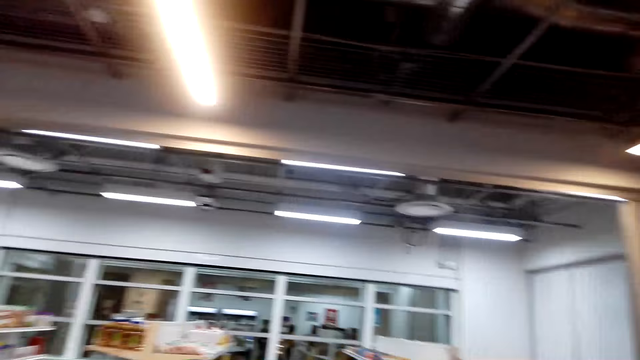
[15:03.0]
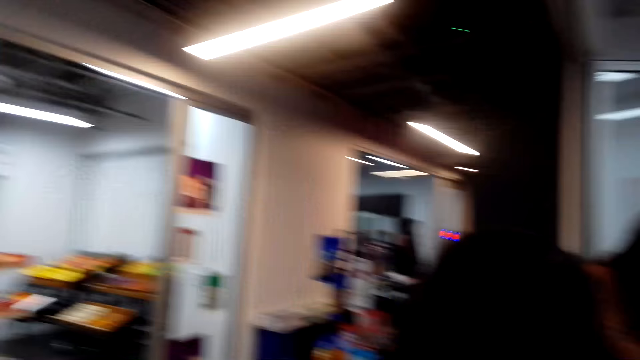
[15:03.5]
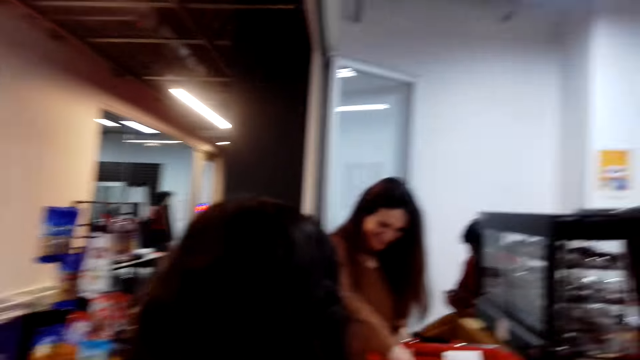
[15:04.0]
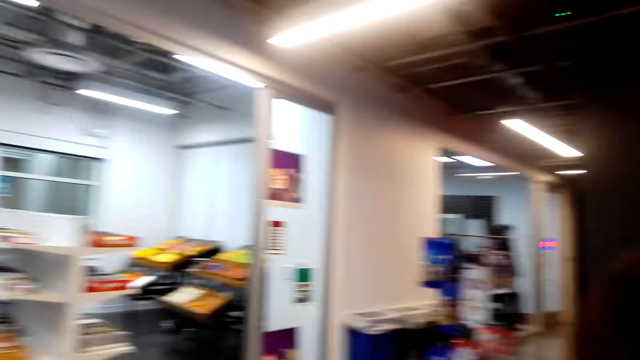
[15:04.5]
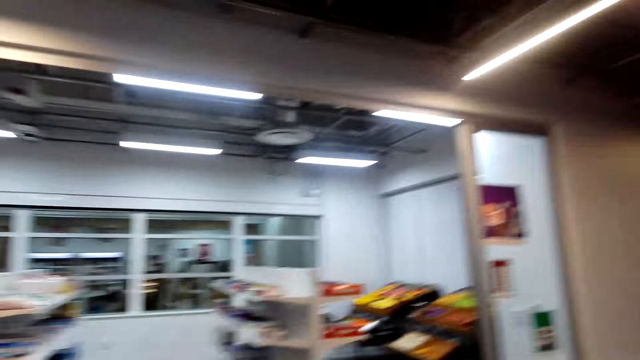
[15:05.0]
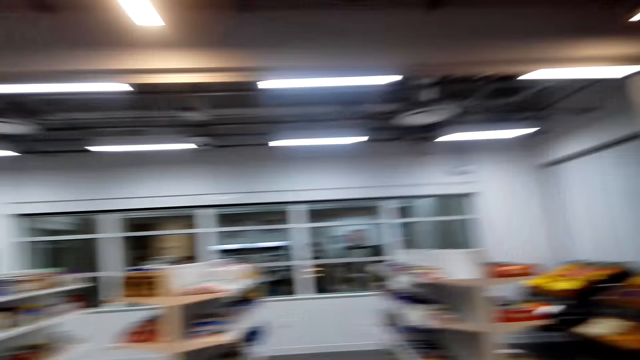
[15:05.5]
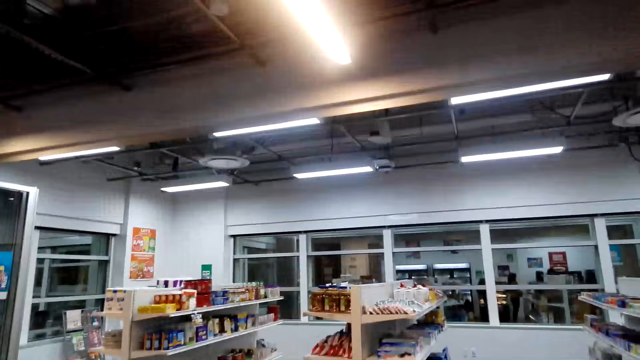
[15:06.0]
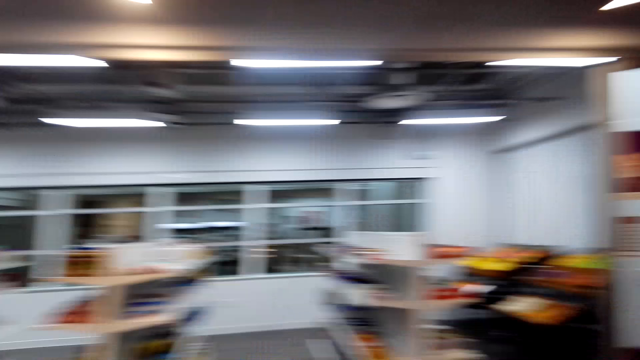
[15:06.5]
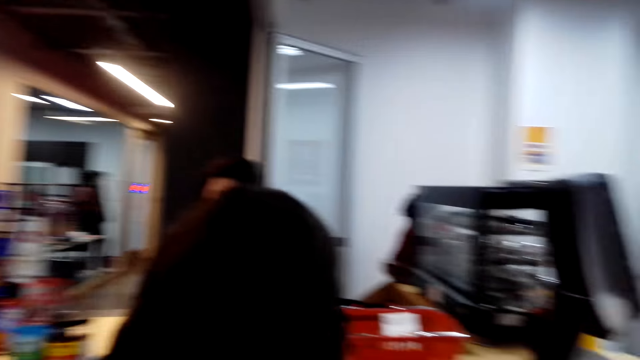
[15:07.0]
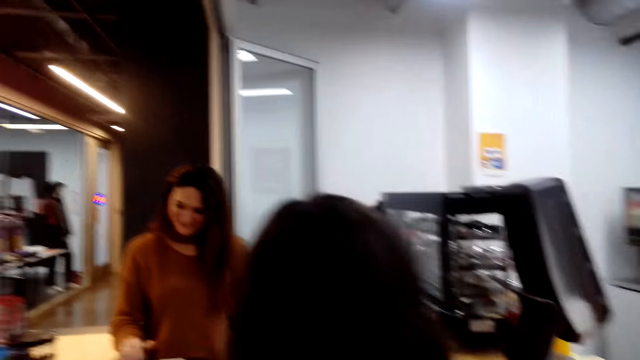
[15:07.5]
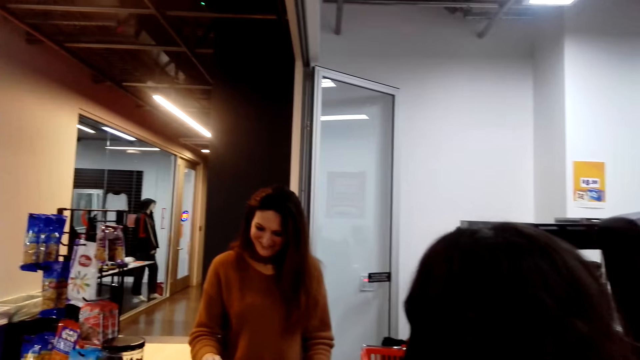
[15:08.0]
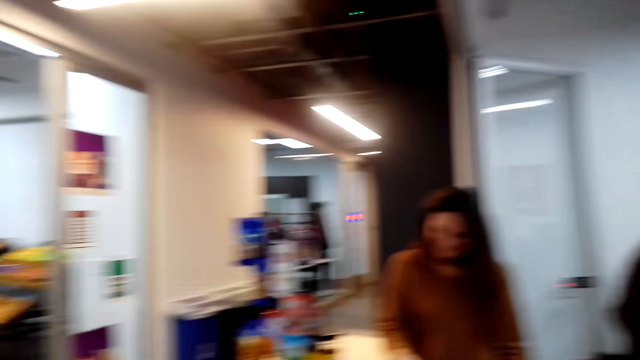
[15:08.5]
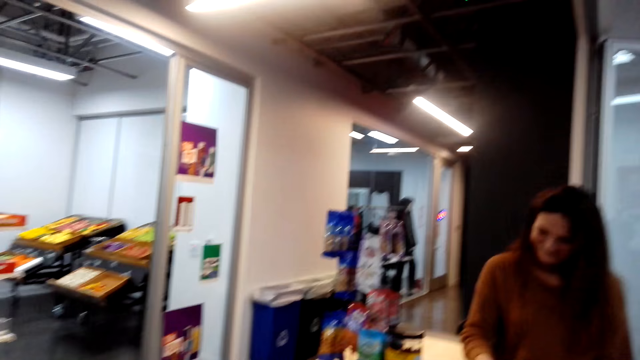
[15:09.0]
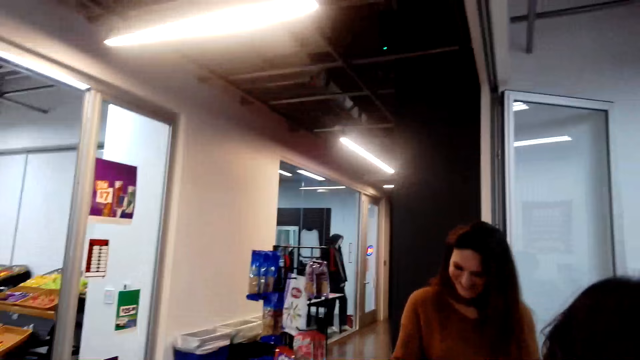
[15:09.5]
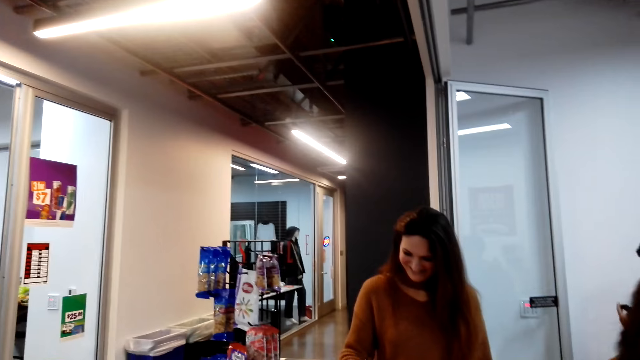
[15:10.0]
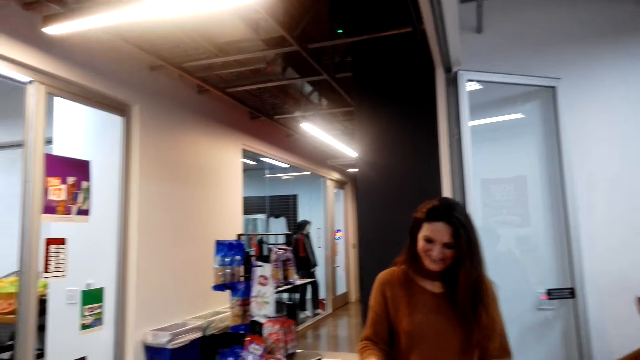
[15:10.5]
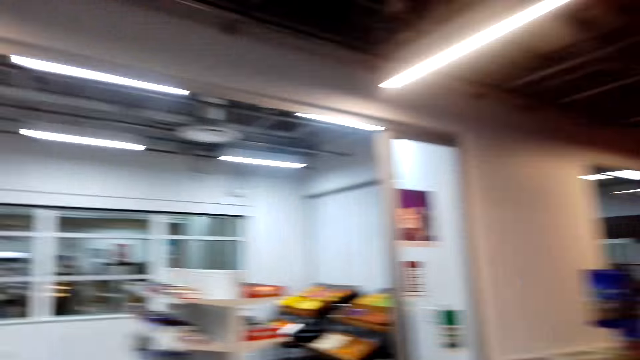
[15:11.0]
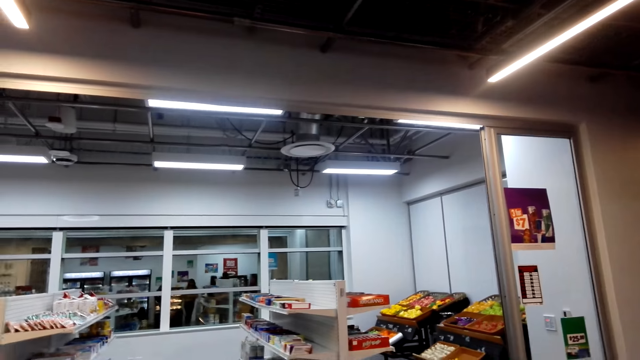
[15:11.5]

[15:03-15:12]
The camera wearer looks around the store. They talk to the cashier. They talk to the cashier again.

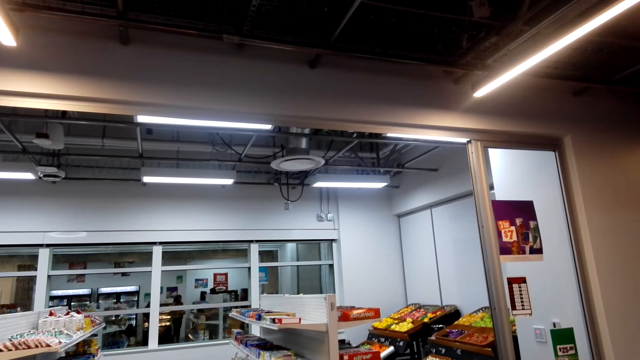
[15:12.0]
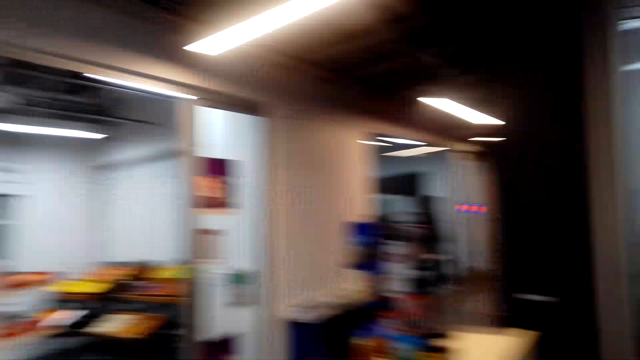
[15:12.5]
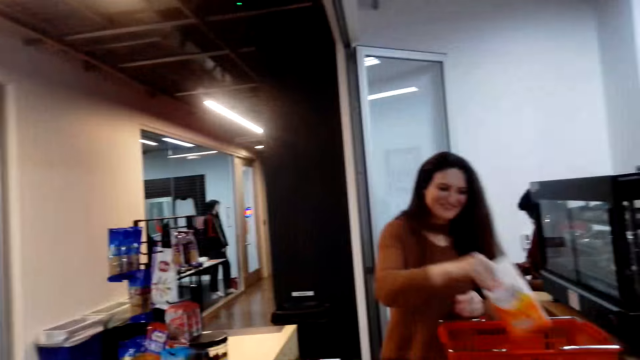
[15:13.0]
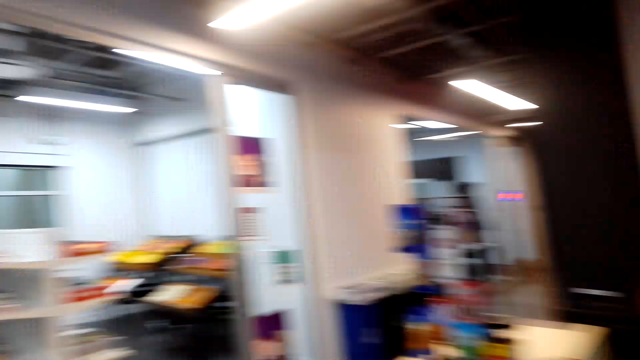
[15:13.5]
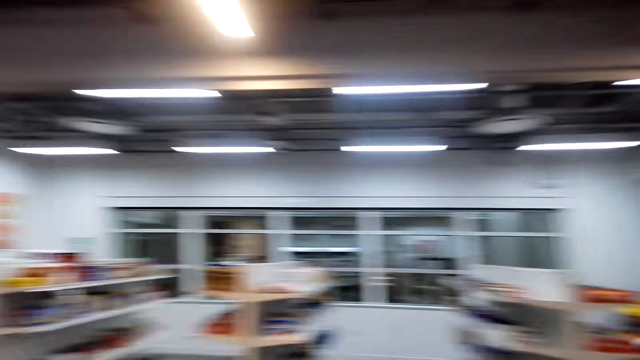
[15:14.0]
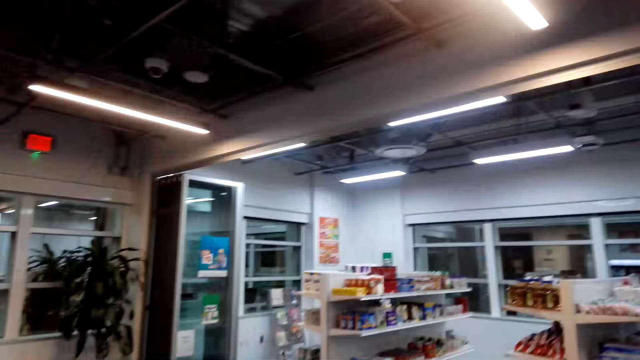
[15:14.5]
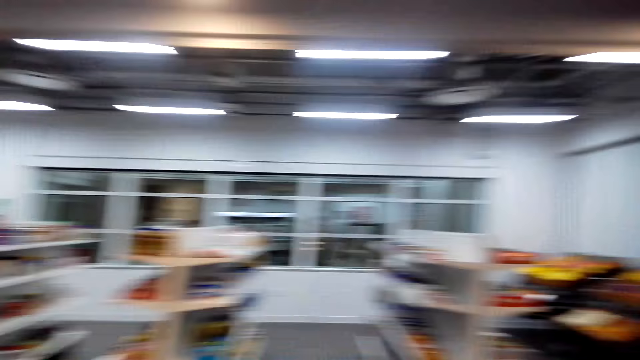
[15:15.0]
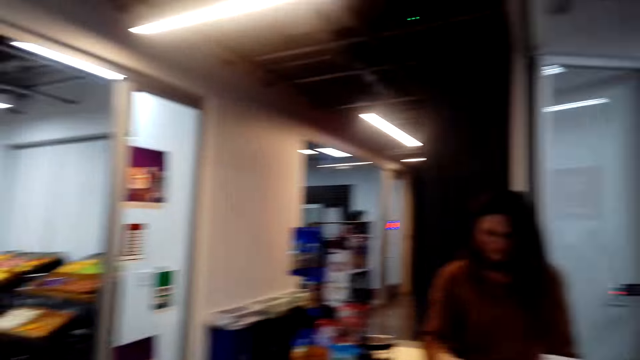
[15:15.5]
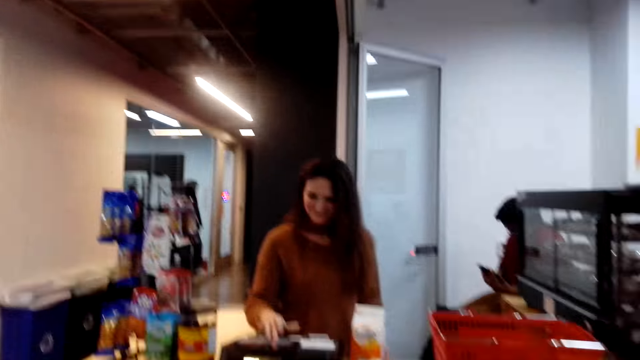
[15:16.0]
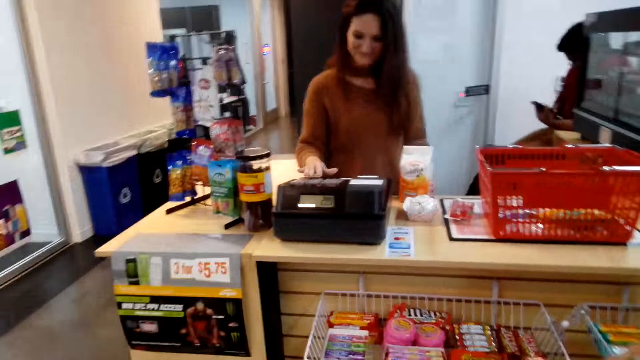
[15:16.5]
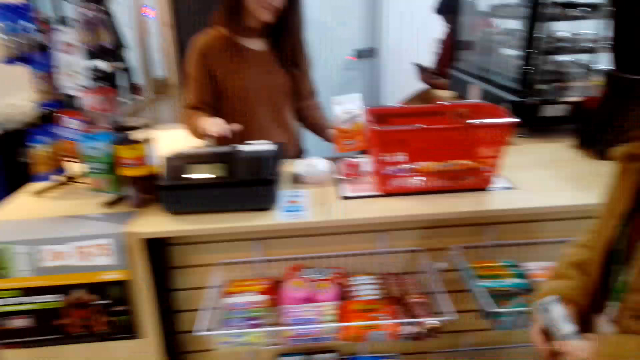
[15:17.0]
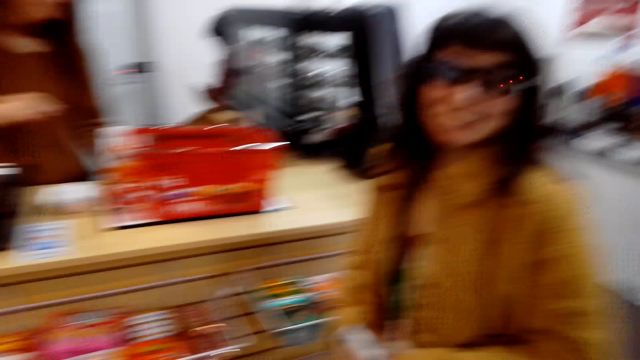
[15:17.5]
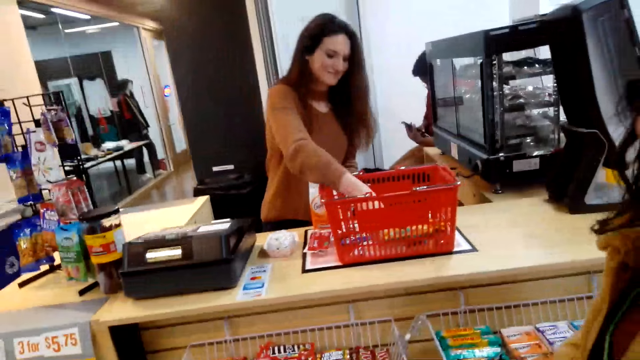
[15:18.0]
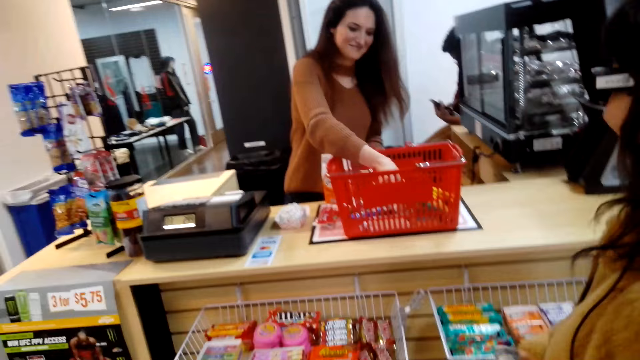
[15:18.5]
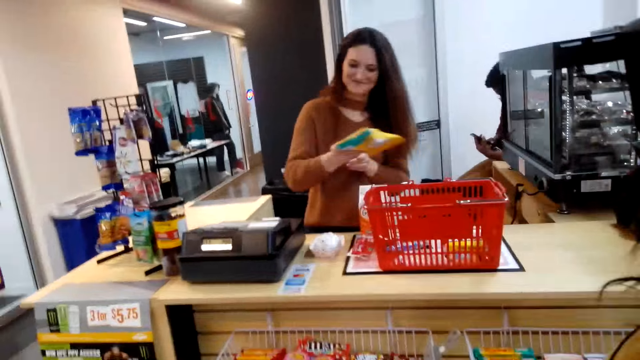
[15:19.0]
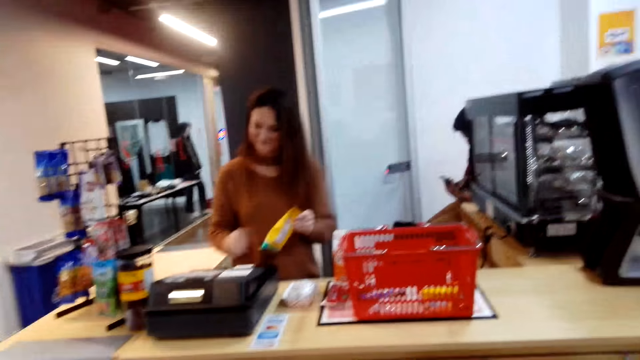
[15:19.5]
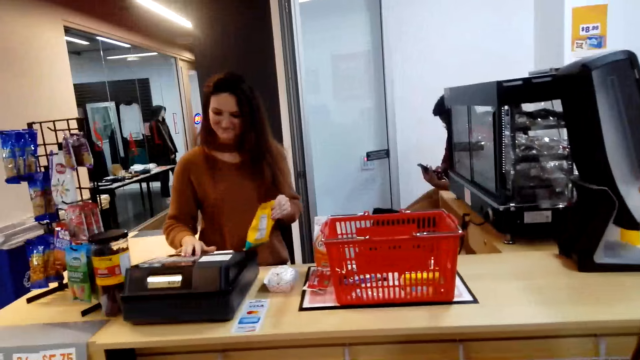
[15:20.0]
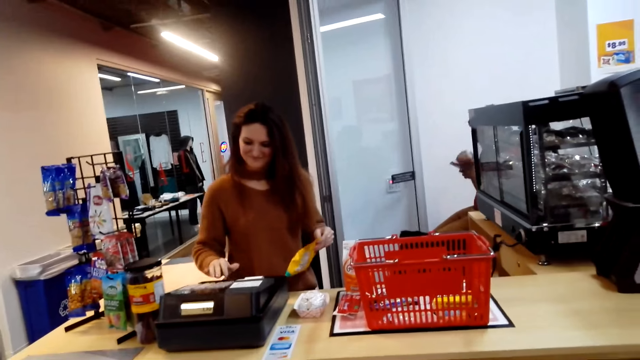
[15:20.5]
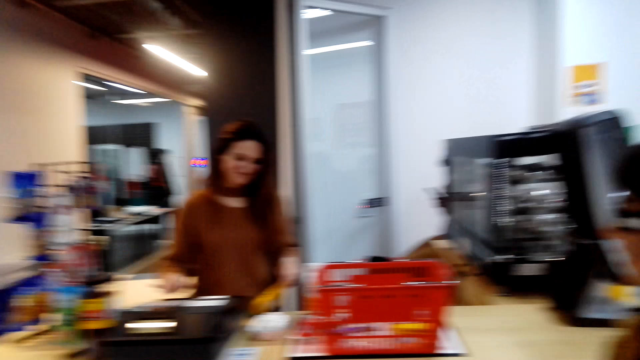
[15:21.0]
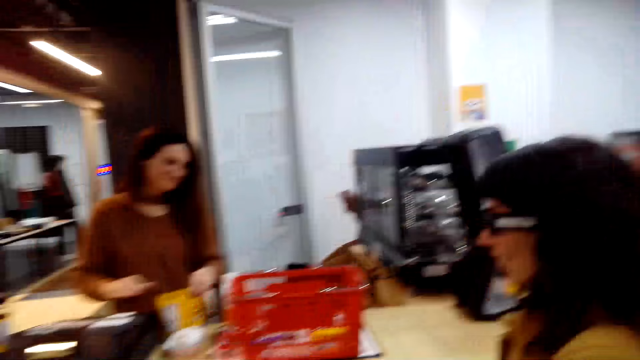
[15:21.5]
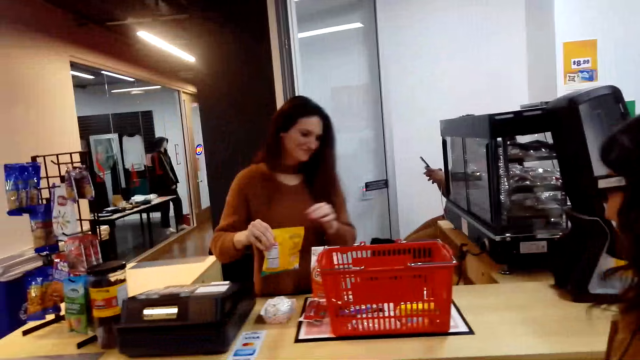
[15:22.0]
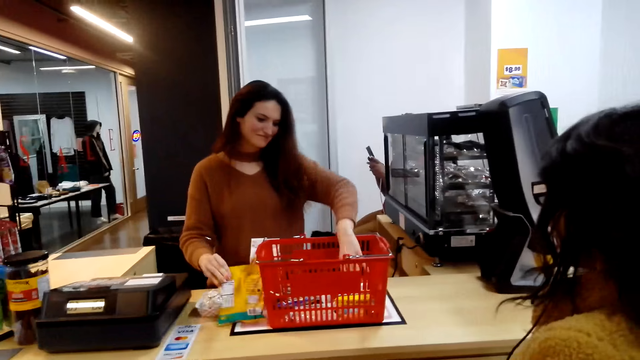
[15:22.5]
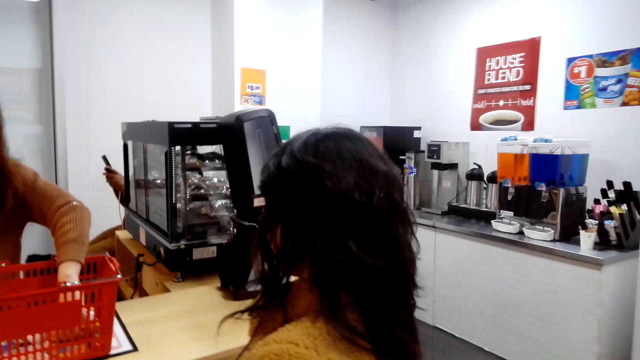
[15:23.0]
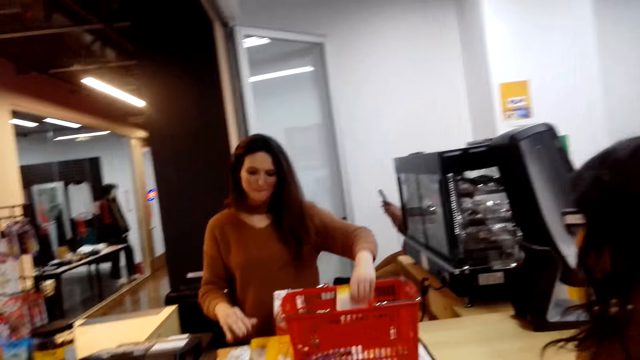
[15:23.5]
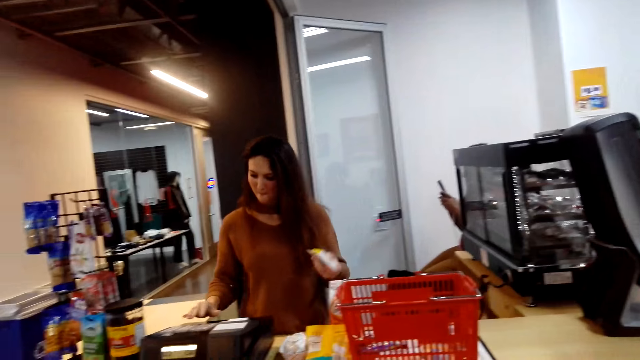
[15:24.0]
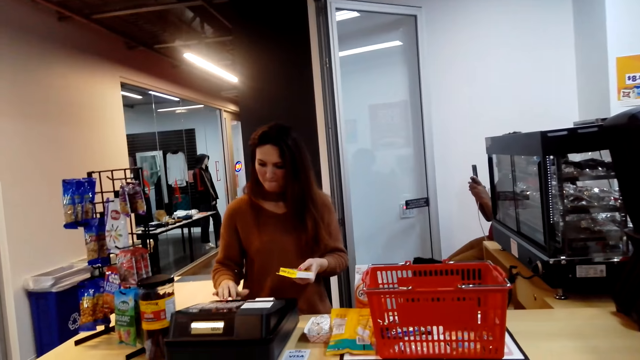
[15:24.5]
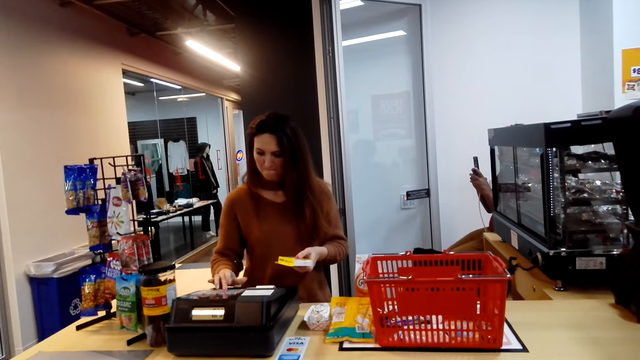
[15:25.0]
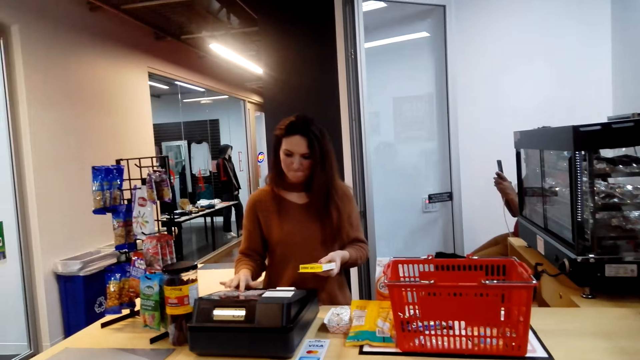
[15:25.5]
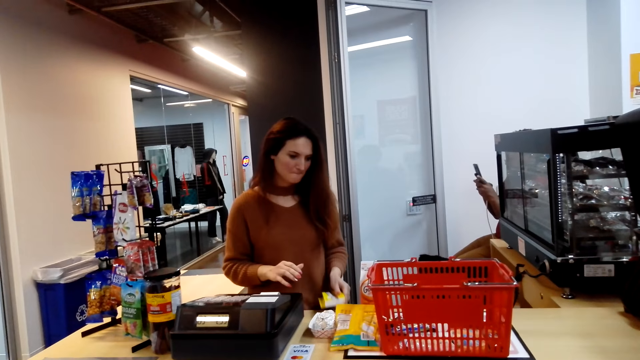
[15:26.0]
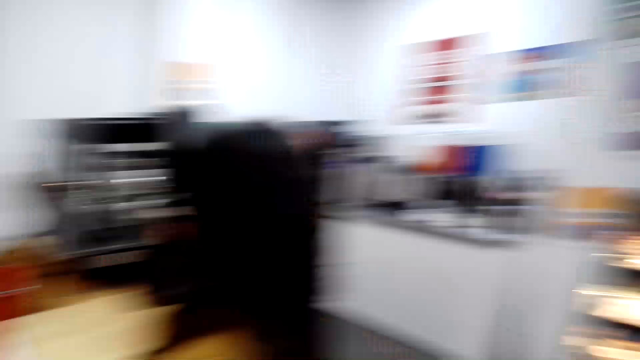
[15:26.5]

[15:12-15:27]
A cashier lifts a packet. The camera wearer looks around the store. The cashier takes a packet. The camera wearer presses the teller machine. The cashier types on the register machine. The cashier picks up a box of lip balm from the basket and types on the register machine.
